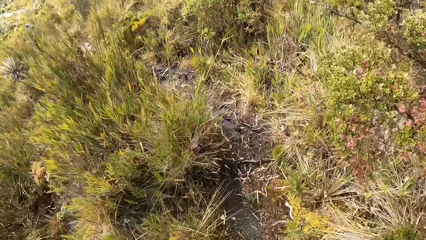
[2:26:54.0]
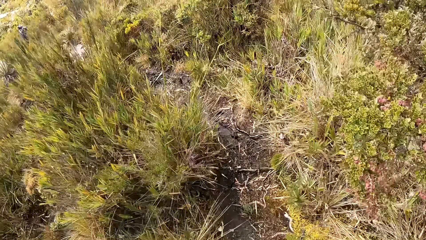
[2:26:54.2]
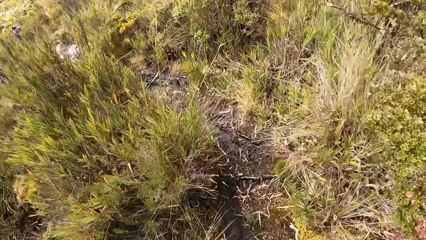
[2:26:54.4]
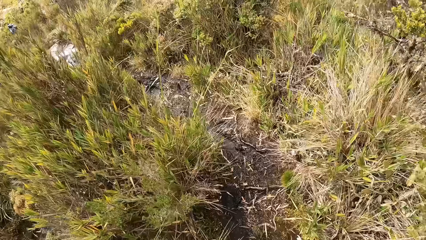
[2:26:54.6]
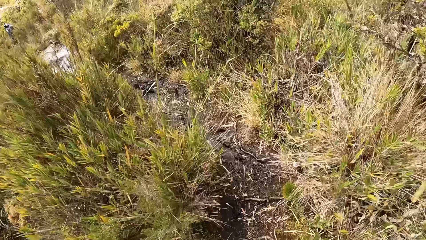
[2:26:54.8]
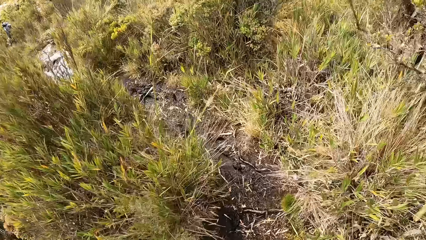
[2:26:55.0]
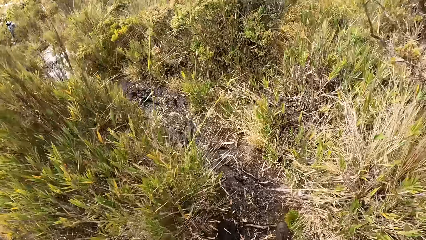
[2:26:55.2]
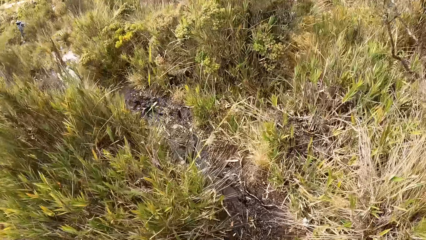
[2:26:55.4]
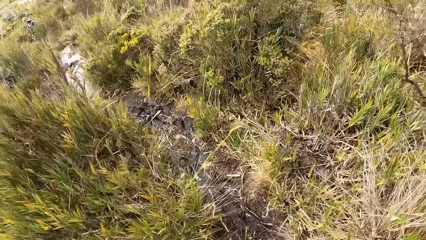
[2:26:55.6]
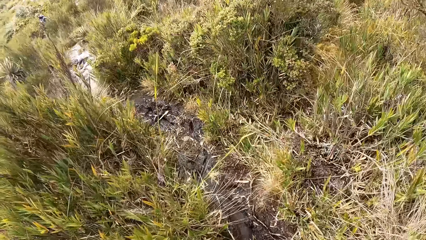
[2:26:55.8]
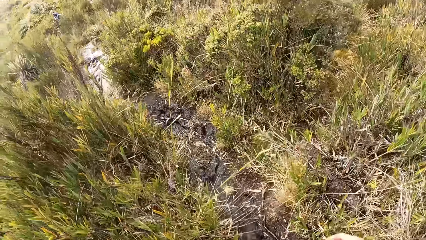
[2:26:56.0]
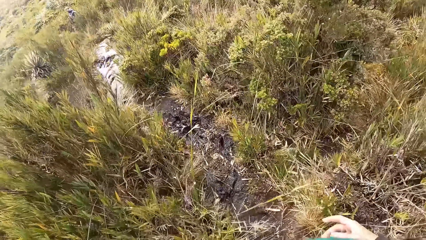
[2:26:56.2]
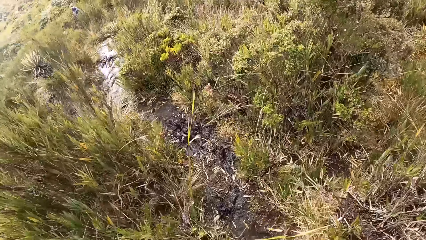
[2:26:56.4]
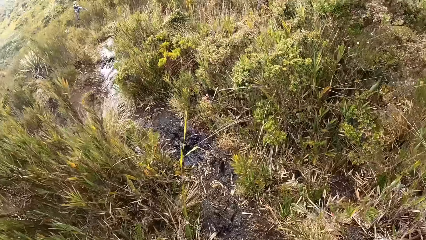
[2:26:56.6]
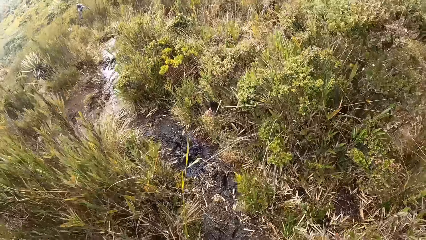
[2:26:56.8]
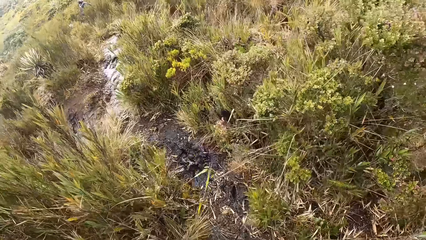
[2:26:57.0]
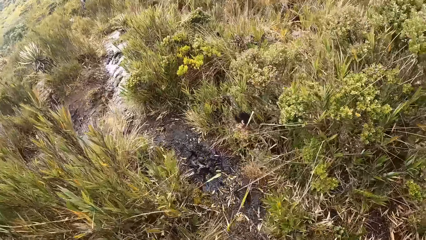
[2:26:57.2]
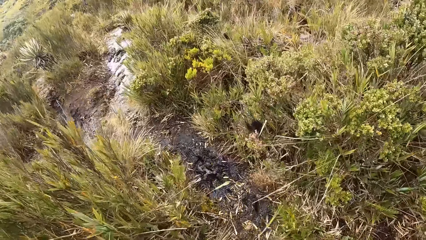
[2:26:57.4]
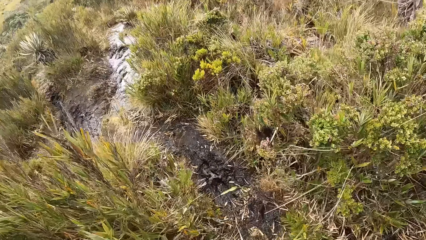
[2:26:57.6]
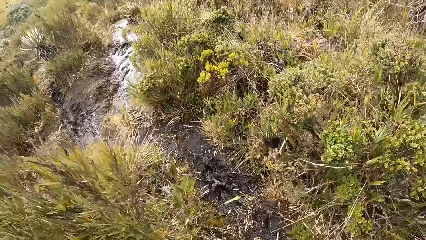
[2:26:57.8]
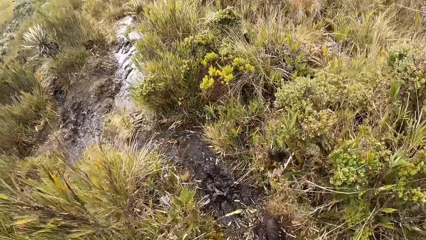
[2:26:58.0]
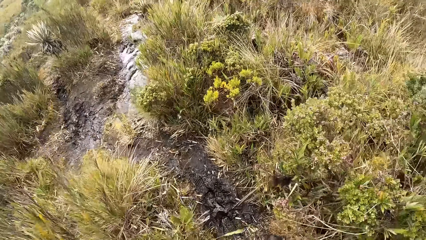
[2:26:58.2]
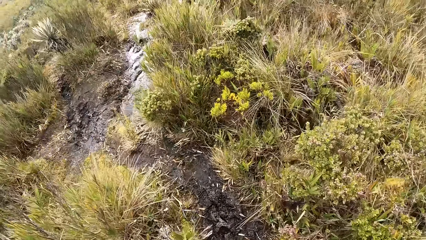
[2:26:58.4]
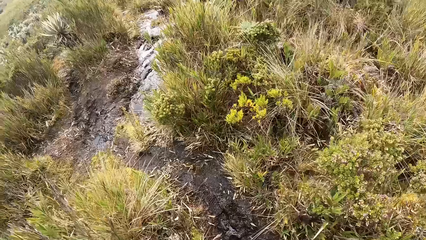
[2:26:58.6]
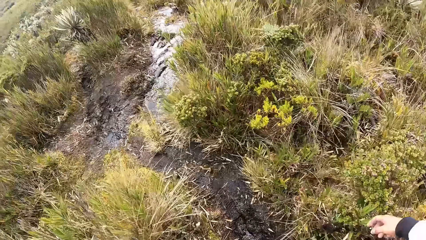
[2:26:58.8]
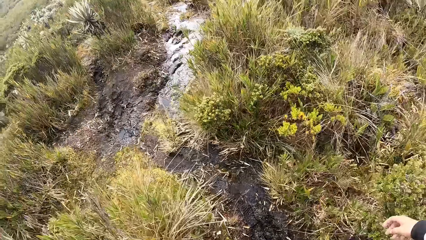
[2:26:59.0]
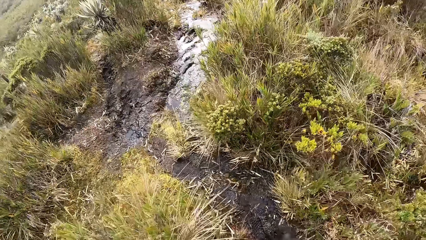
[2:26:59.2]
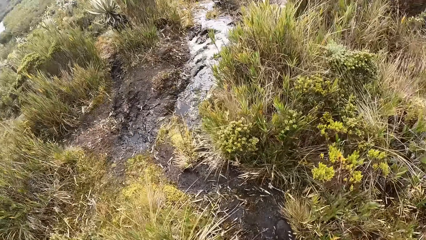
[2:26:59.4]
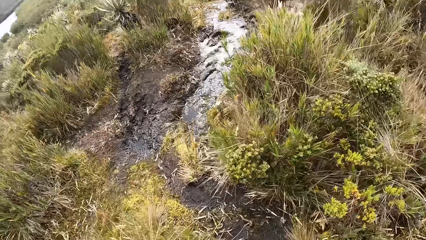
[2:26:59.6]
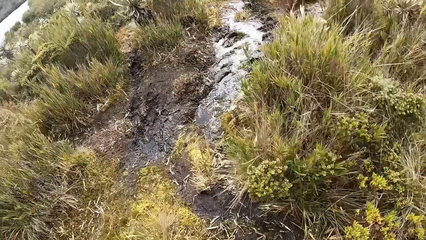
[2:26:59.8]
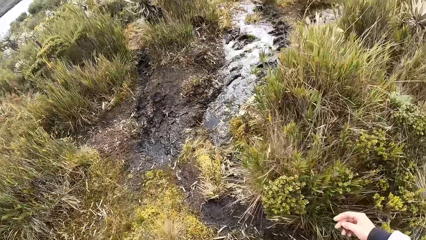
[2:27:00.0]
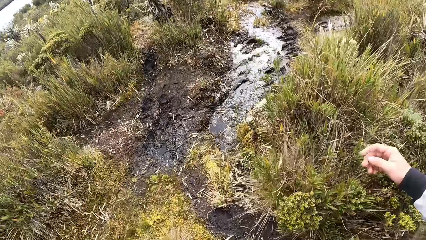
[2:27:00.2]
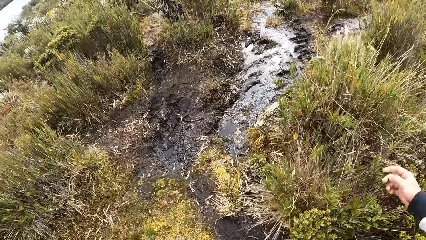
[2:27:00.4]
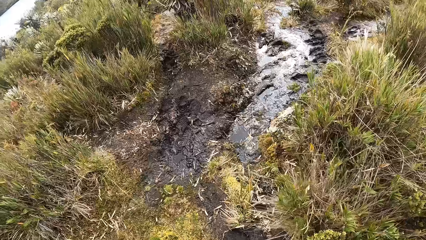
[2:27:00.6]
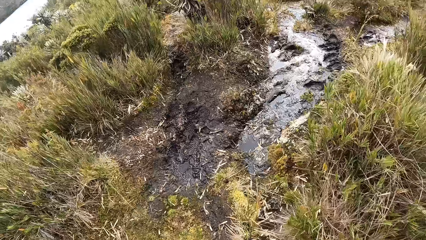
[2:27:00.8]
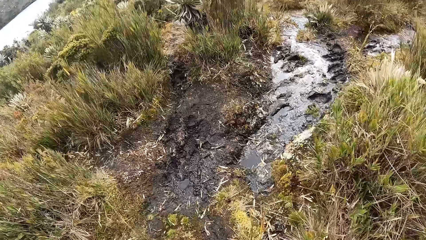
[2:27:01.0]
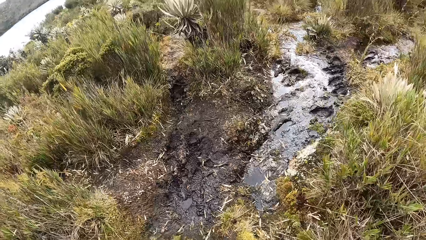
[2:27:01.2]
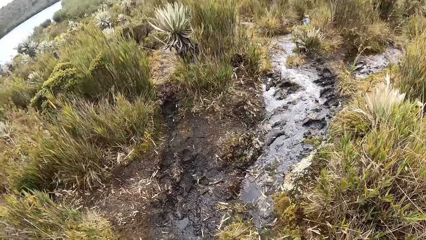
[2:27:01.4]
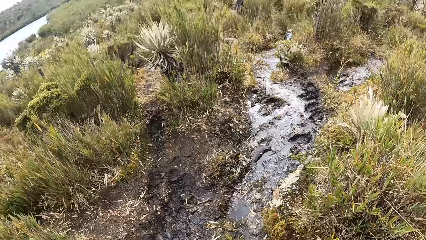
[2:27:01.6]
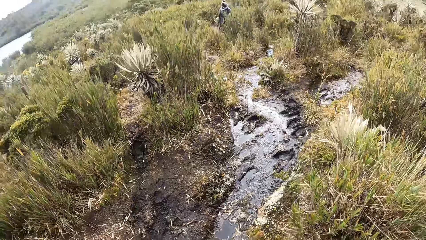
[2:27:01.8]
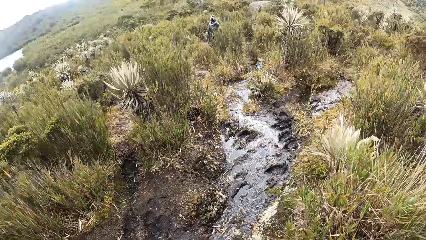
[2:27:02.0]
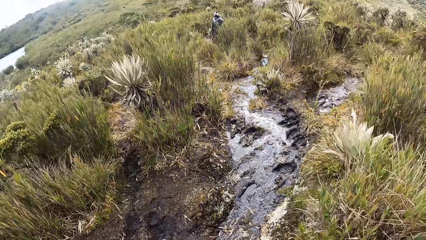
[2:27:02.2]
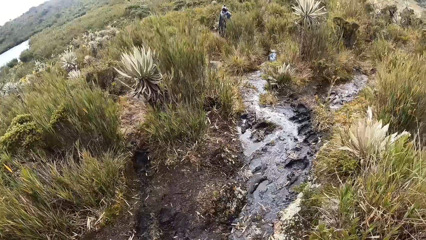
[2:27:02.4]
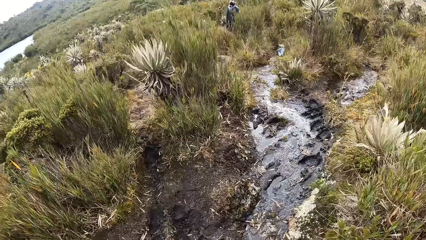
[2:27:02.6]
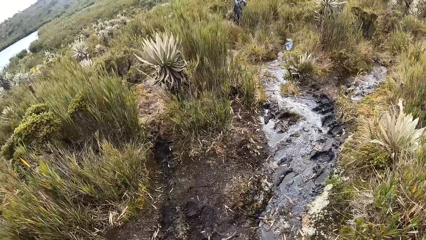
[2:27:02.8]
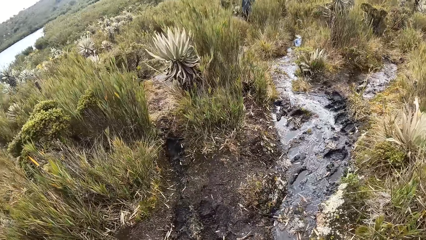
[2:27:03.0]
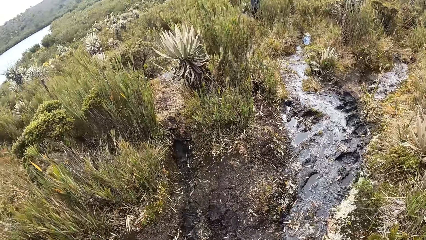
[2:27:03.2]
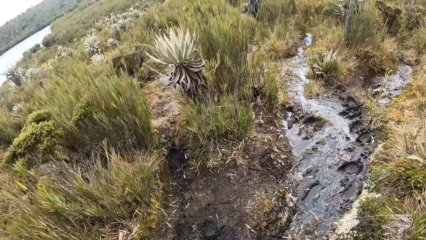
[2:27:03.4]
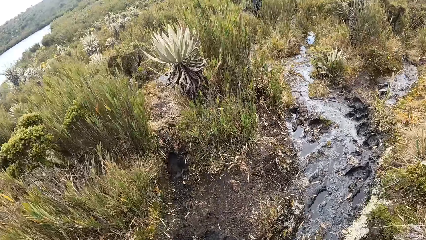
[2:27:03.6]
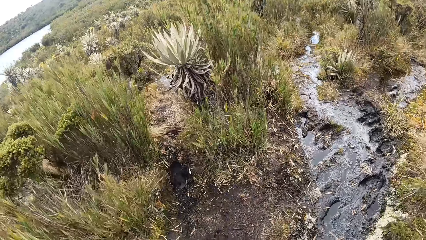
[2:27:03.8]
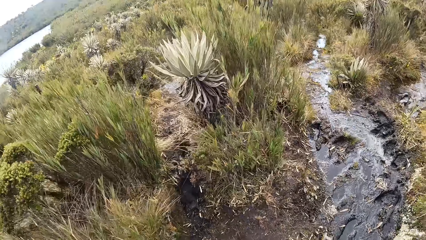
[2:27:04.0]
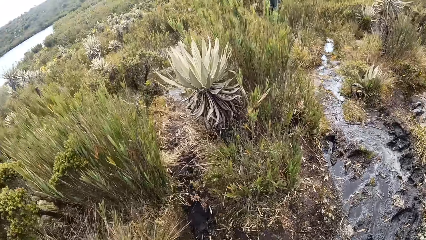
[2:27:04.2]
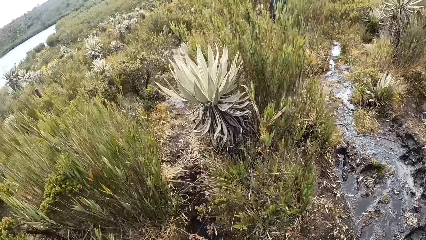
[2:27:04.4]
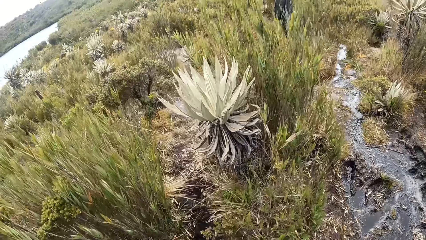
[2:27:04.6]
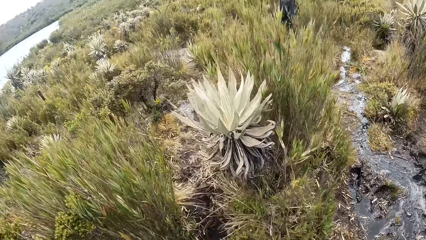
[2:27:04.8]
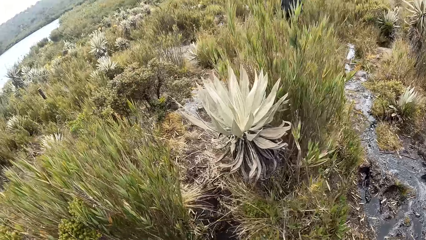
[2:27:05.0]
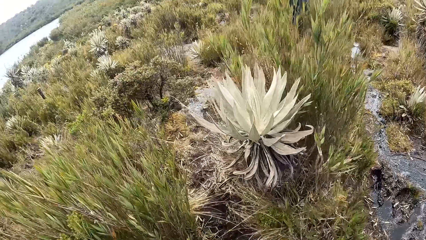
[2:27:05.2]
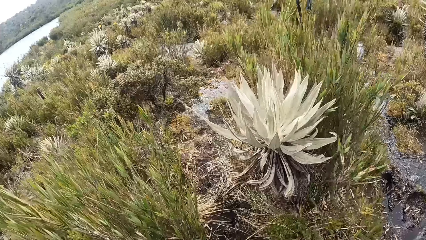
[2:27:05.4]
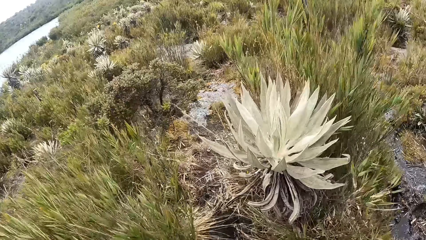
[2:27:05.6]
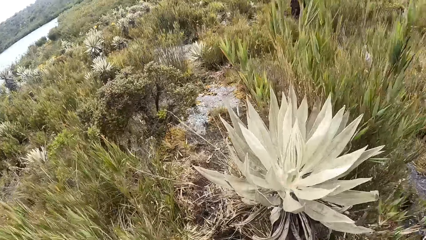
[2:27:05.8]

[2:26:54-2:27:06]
The camera wearer gestures with his hand.

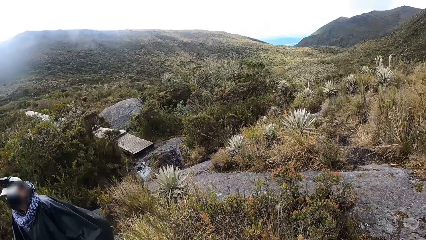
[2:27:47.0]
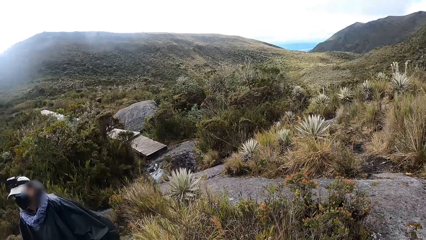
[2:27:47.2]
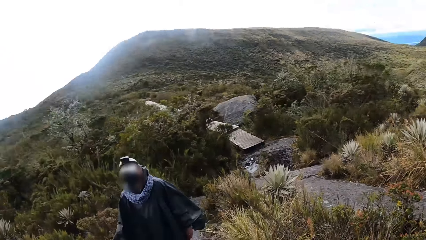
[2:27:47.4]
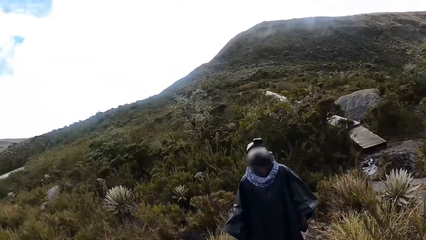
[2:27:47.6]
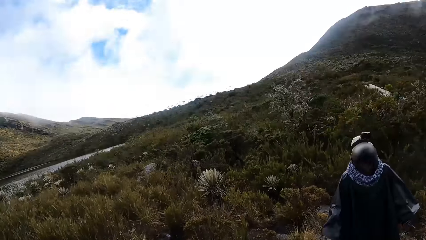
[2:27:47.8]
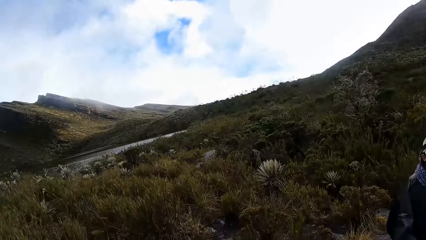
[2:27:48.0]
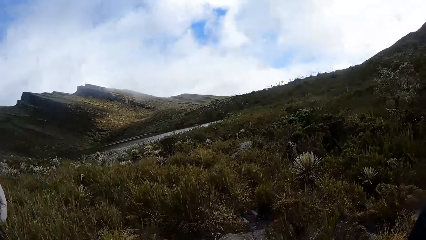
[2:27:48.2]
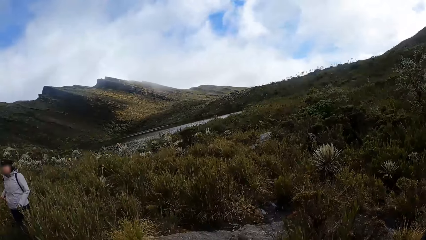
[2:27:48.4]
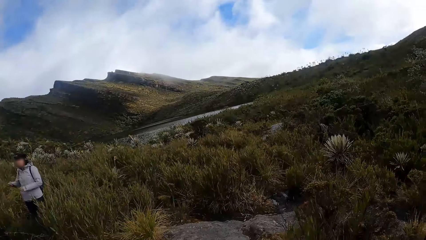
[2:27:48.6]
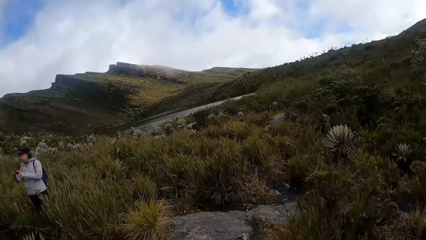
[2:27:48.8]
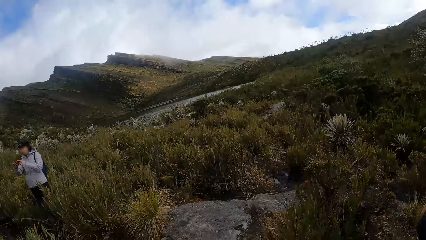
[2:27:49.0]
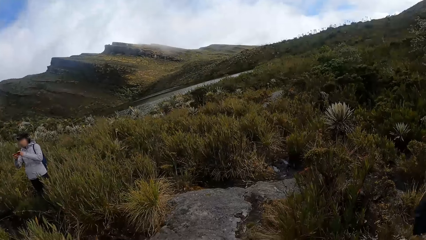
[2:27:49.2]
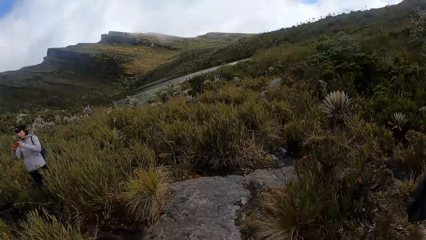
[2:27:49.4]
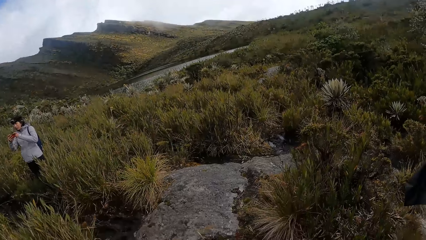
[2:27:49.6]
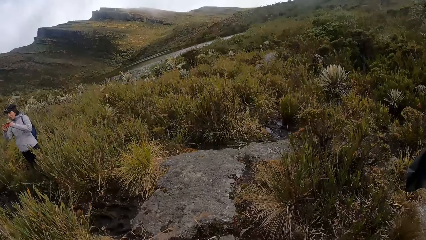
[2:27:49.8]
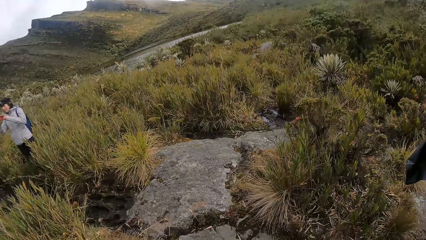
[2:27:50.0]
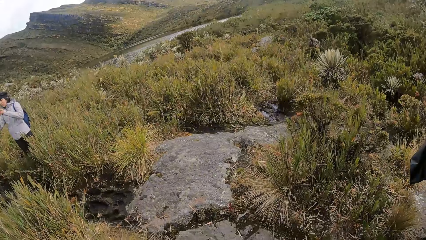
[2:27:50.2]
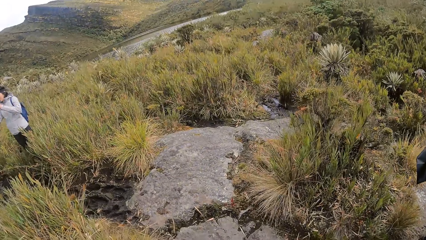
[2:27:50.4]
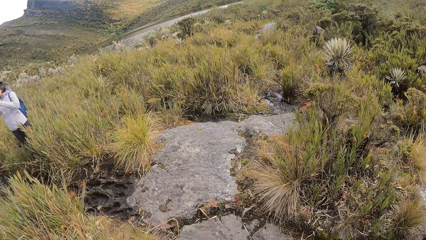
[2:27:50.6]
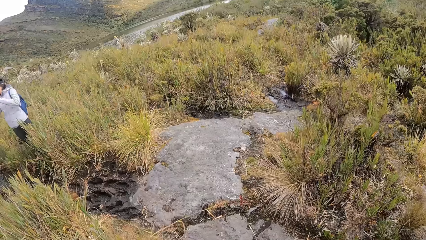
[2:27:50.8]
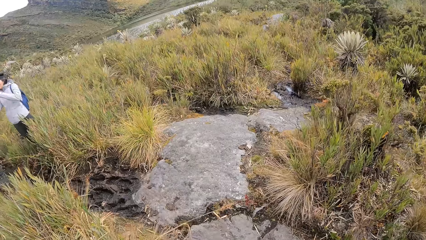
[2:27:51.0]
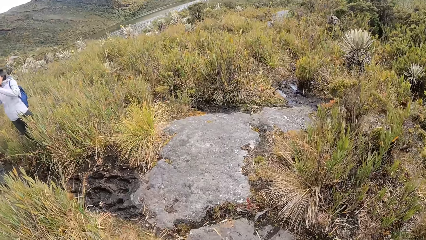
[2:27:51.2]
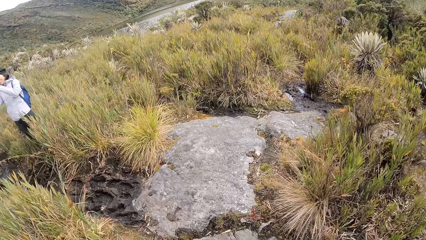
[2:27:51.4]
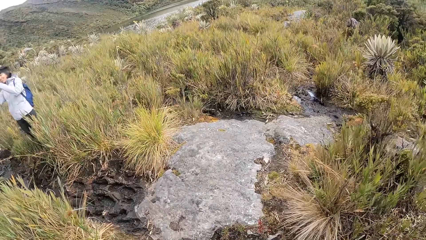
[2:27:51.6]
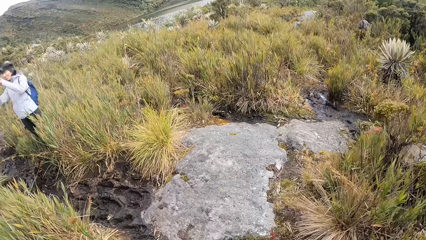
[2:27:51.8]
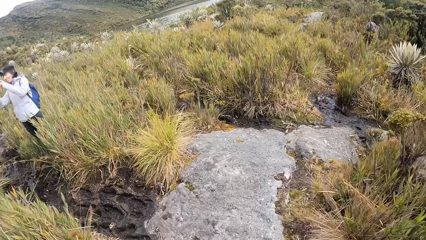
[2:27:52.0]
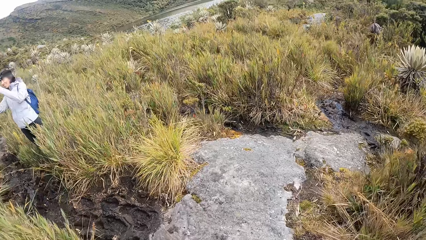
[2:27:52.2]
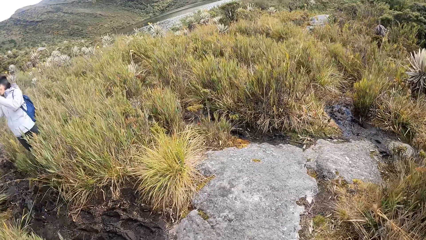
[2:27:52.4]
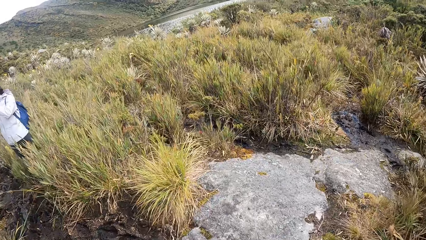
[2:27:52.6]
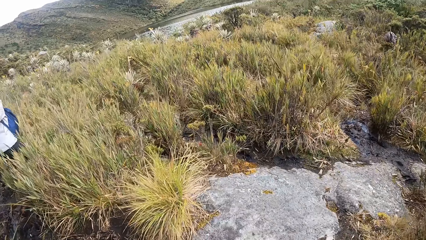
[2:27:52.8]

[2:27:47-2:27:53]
The camera wearer looks around the mountain. A woman operates a phone with both hands.
